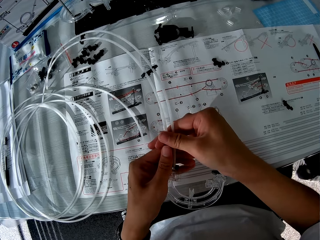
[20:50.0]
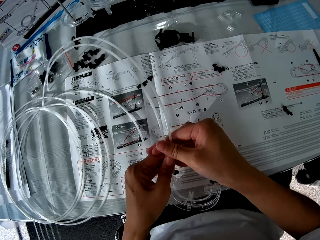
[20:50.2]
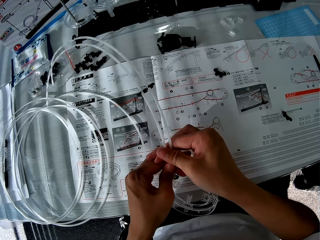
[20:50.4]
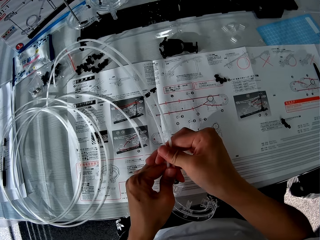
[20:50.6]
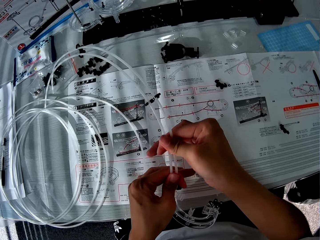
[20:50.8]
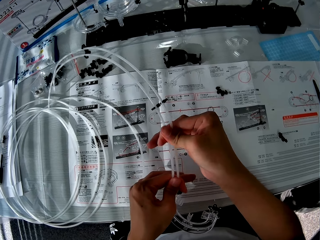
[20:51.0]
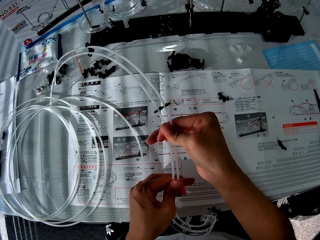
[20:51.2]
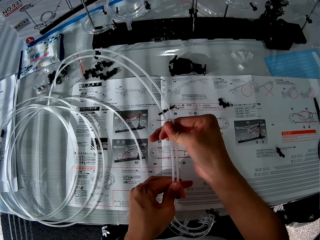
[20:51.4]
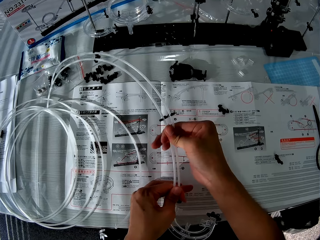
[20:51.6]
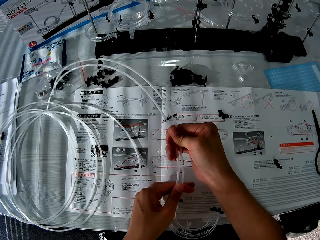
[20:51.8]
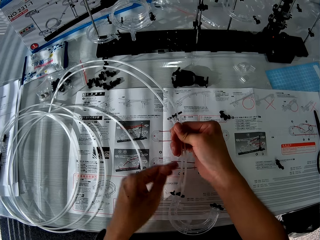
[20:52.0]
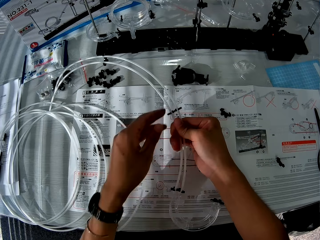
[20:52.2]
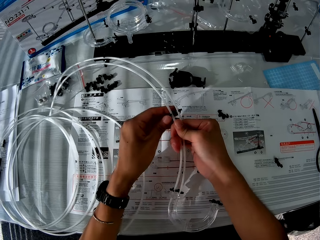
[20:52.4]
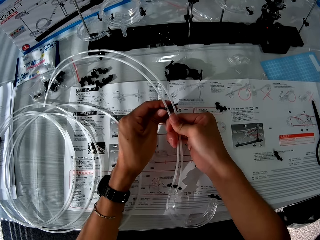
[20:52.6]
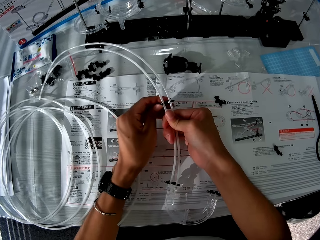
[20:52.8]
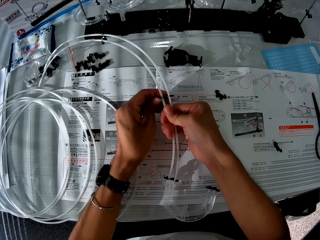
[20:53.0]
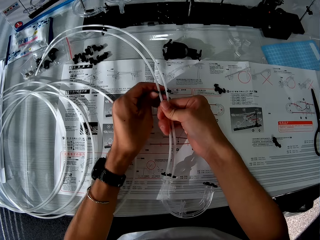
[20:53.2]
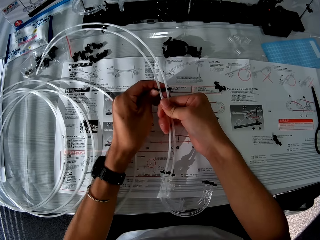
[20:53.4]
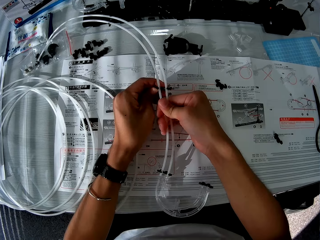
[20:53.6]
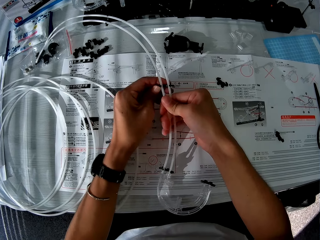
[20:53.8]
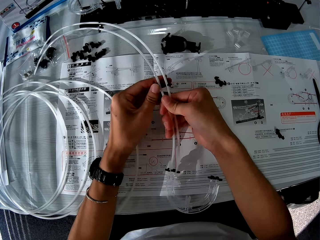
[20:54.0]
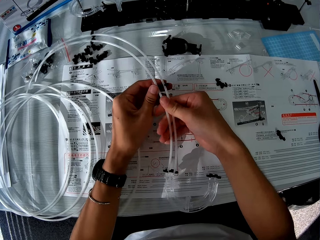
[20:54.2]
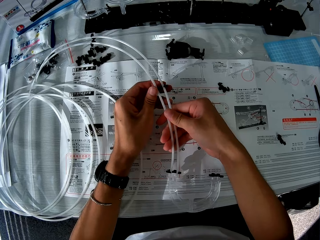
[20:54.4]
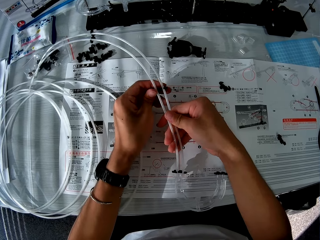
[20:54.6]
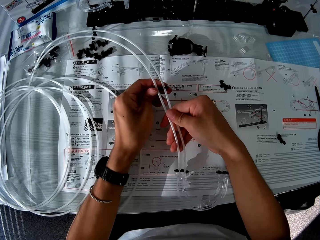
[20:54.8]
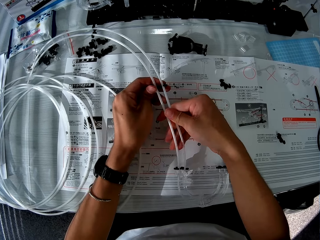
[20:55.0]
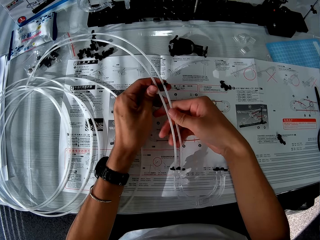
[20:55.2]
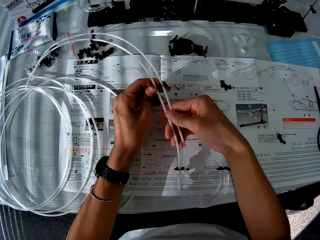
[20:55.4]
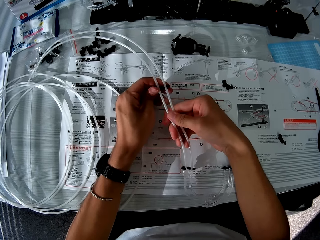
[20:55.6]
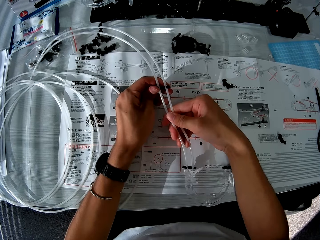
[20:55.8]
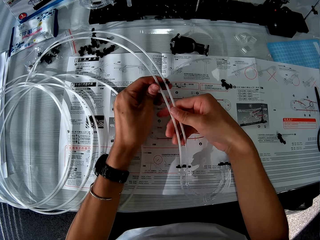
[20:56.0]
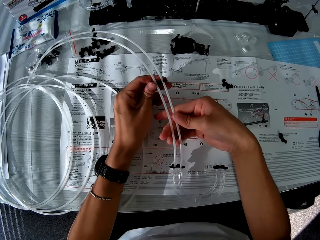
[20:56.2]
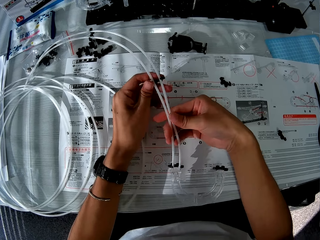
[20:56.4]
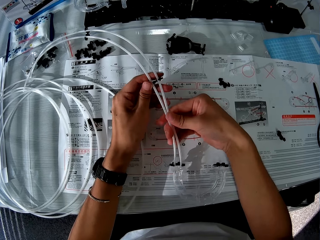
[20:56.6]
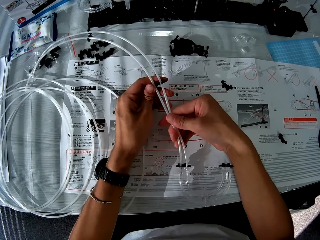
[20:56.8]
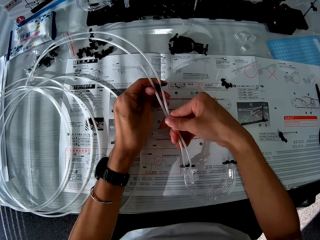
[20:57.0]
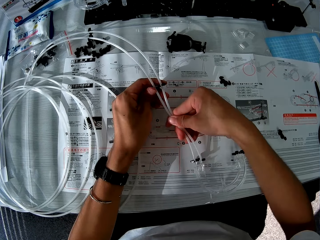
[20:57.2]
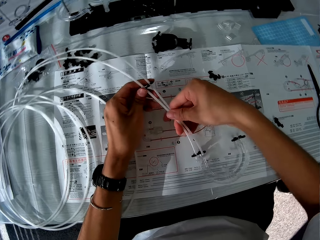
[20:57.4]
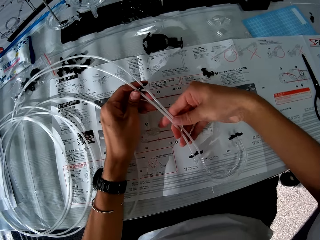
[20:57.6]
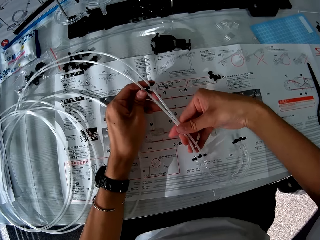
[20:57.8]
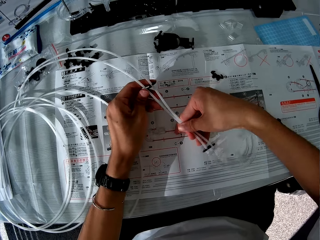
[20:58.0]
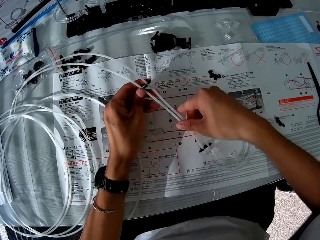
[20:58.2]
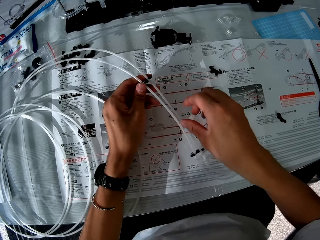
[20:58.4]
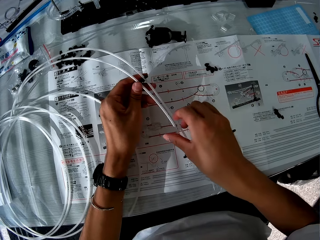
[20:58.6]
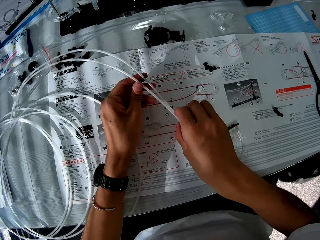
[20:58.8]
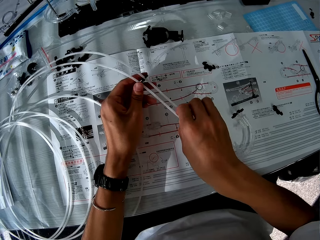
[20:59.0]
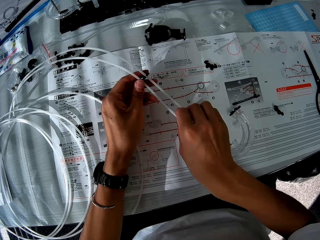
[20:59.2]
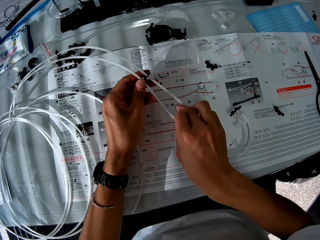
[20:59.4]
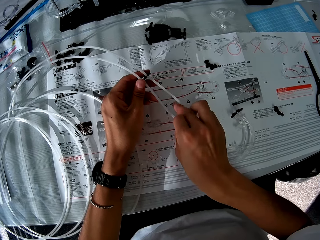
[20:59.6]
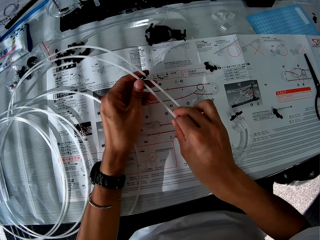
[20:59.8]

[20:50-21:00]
The camera wearer adjusts an arm. They straighten a standard rail.

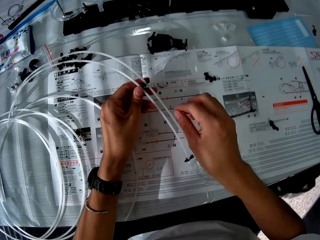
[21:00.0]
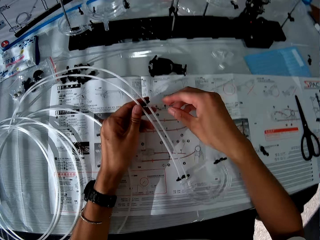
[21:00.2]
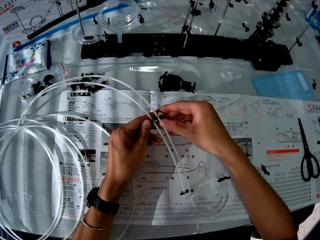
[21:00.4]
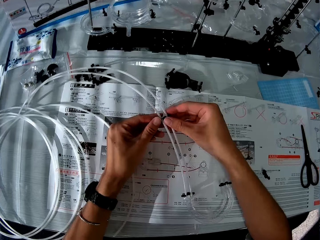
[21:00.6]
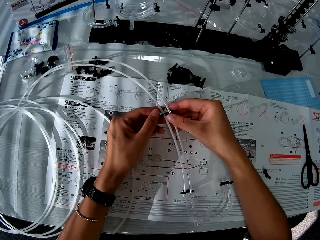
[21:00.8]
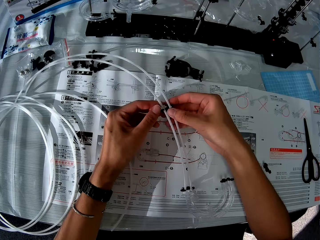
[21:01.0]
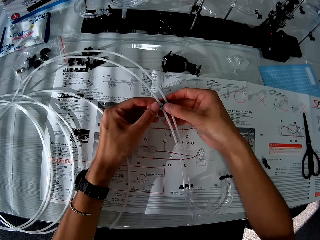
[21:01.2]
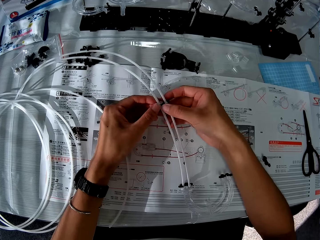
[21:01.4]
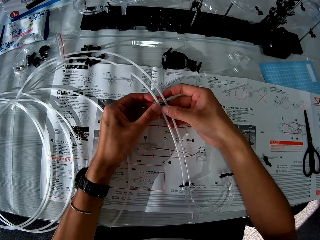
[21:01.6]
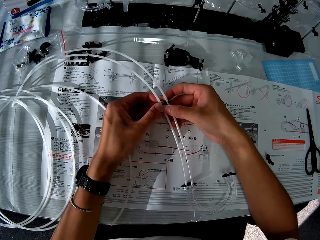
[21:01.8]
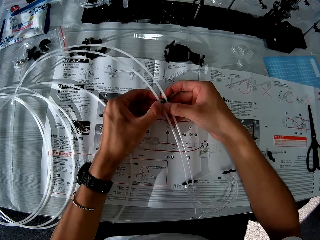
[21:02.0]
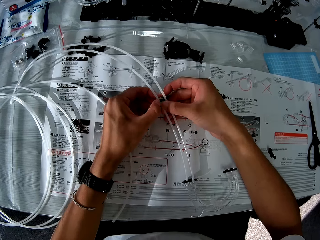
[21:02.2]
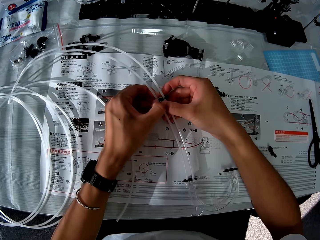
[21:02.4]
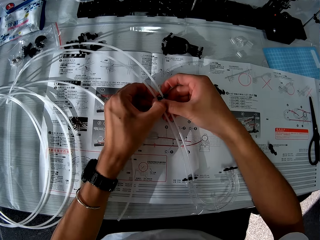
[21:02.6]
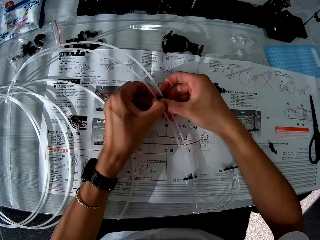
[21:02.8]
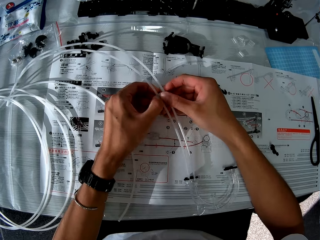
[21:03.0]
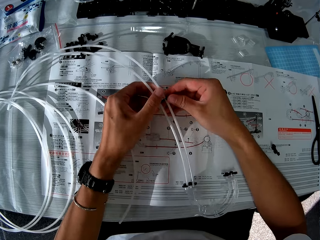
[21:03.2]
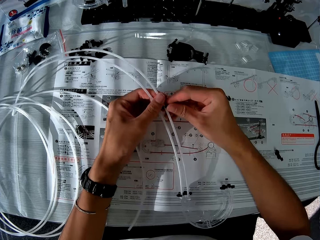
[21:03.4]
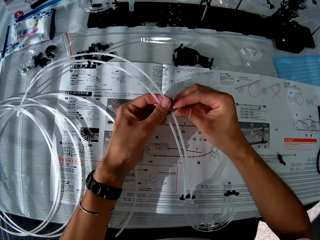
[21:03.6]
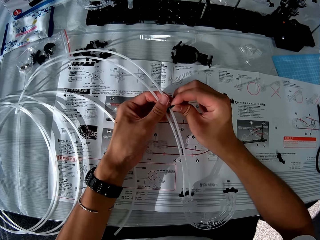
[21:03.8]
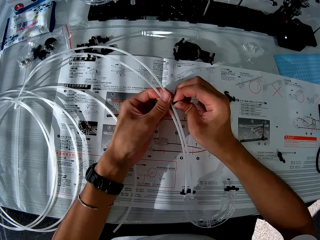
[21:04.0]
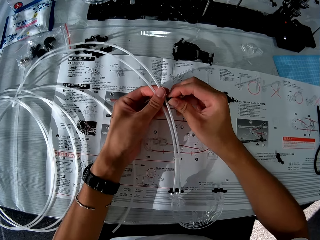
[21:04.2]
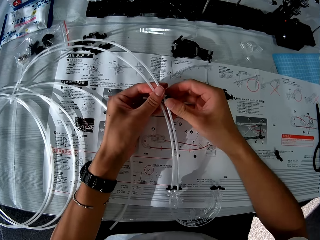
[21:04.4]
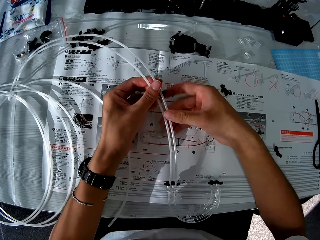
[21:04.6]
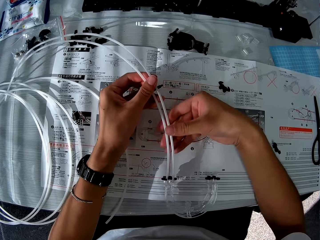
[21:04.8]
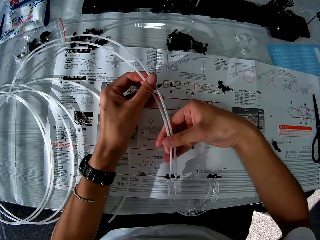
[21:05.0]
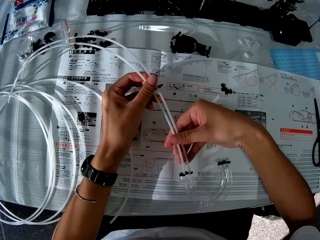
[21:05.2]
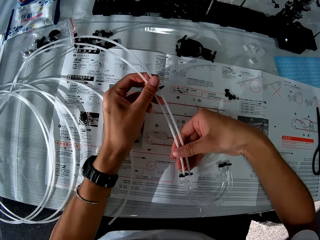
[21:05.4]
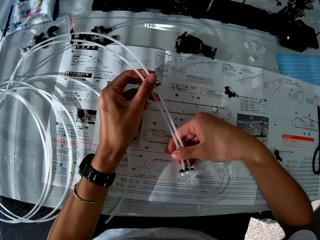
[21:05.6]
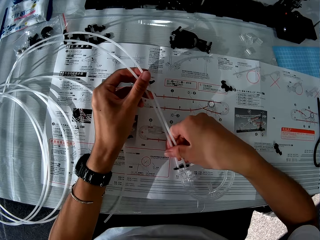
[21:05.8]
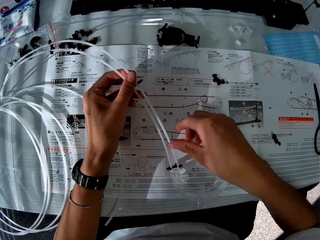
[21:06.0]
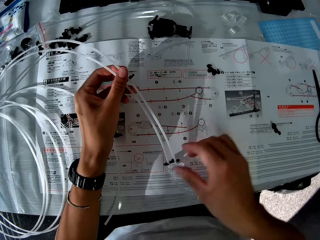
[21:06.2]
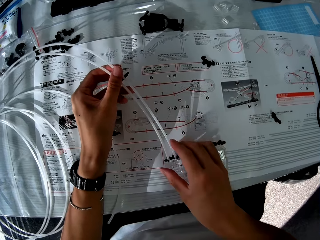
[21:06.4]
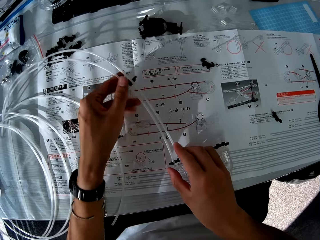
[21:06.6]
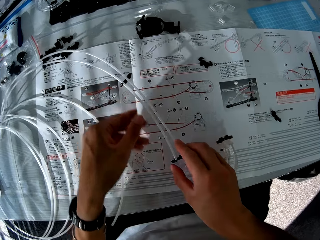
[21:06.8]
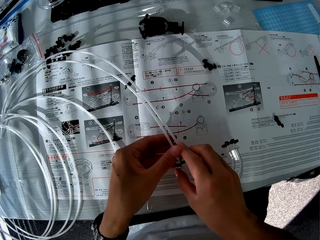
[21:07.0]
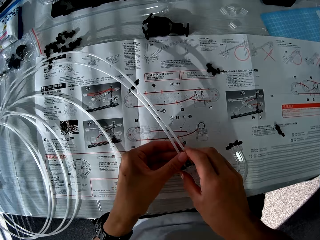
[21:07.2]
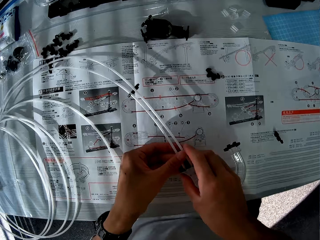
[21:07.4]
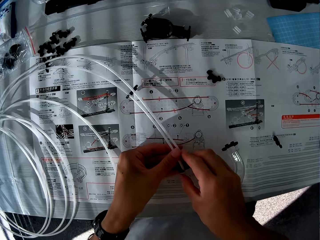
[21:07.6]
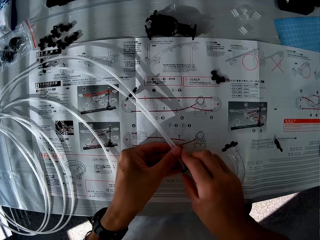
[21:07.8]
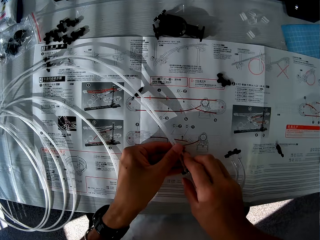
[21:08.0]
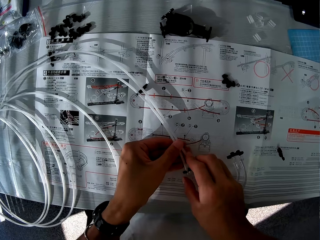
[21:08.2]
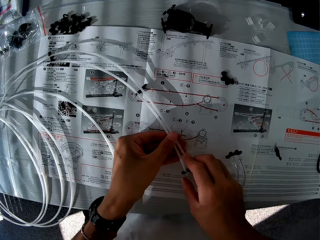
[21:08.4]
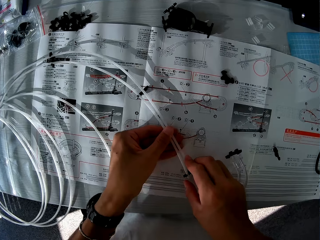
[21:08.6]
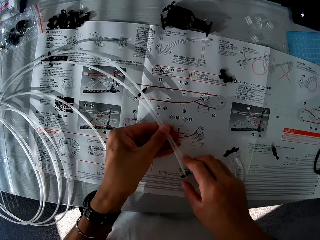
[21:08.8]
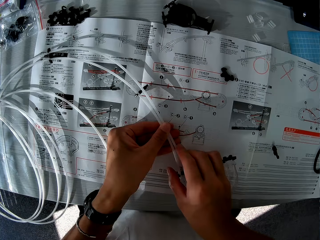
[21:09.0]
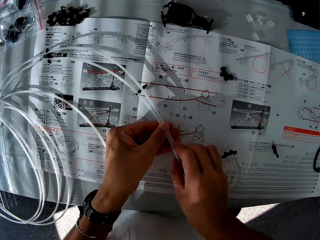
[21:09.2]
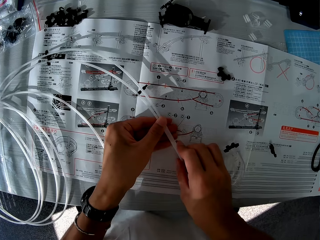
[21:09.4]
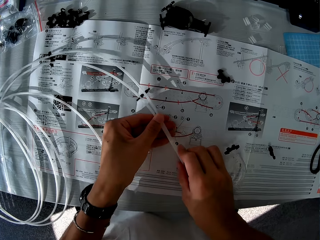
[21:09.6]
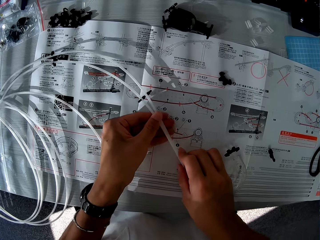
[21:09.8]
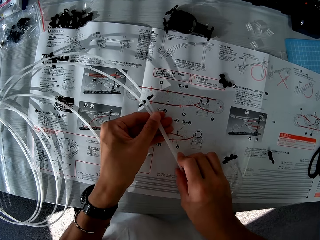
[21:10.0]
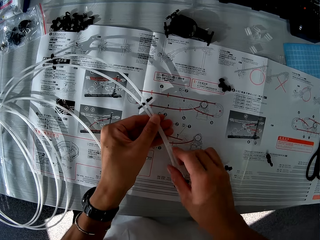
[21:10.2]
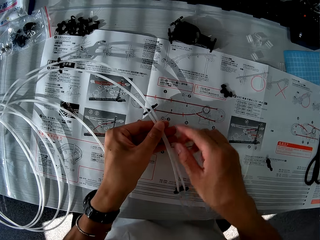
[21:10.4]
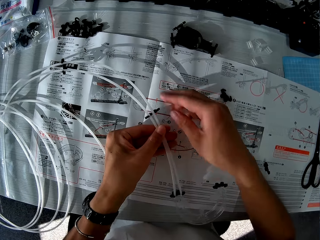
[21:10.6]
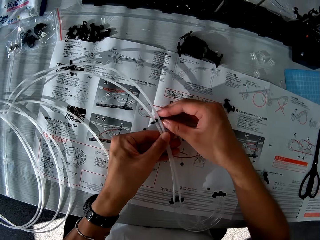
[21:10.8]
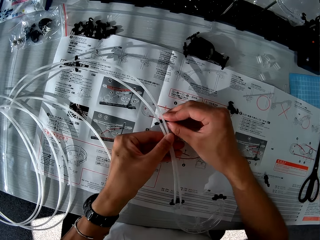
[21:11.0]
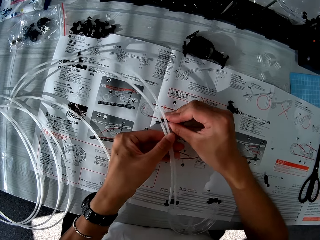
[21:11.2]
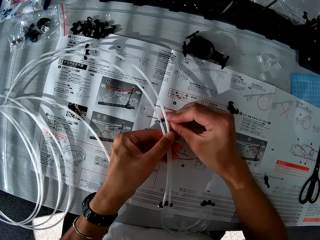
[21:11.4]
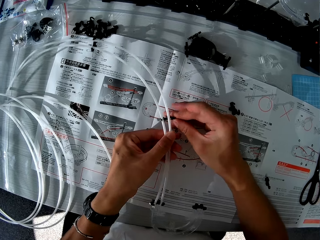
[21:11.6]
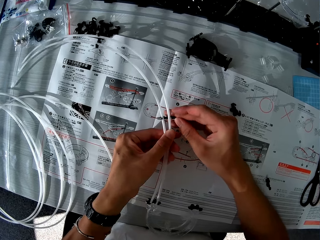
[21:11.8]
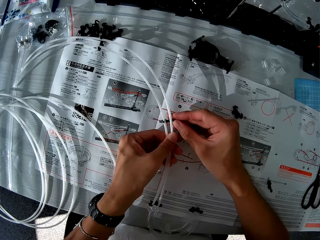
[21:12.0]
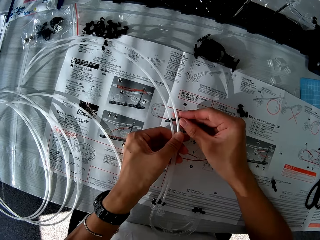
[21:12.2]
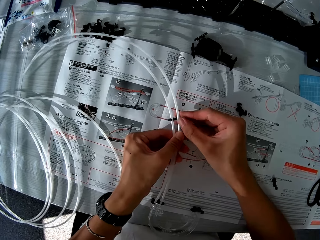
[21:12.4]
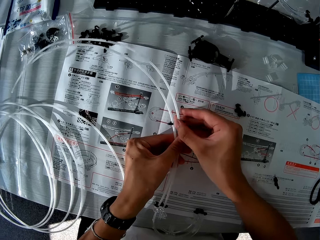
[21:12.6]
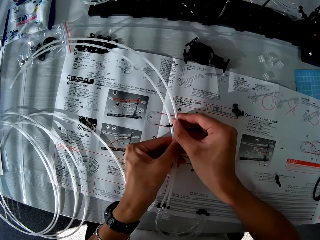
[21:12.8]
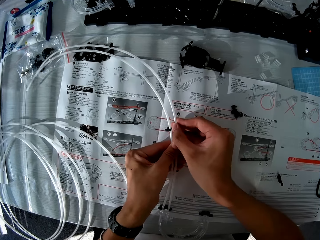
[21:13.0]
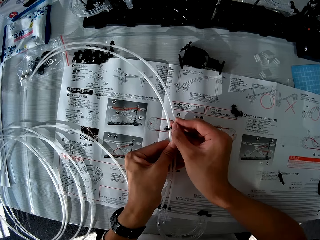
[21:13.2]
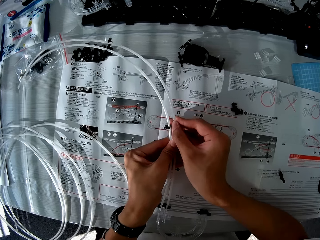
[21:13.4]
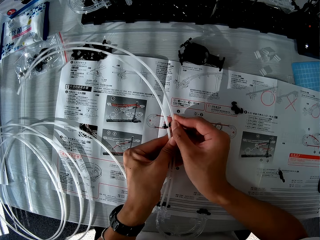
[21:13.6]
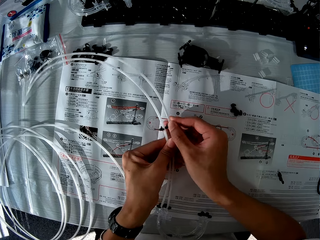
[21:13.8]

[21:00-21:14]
The camera wearer adjusts an arm. They straighten a standard rail. They adjust the arm.
